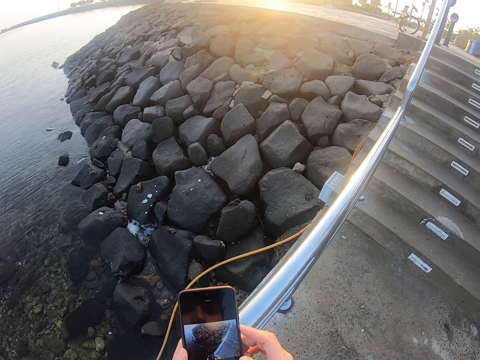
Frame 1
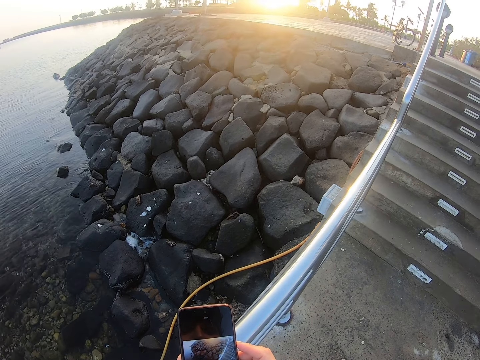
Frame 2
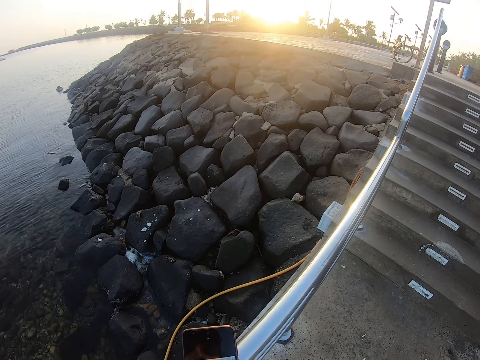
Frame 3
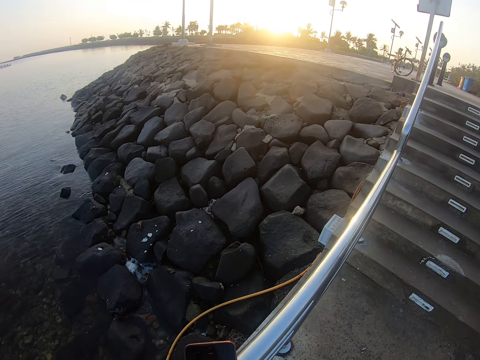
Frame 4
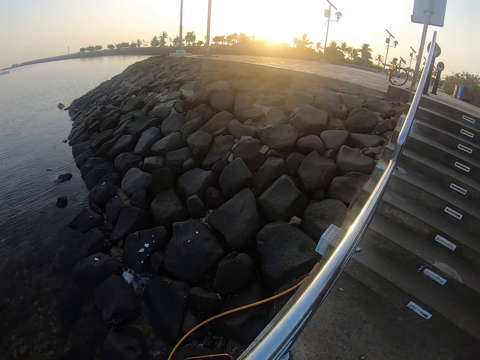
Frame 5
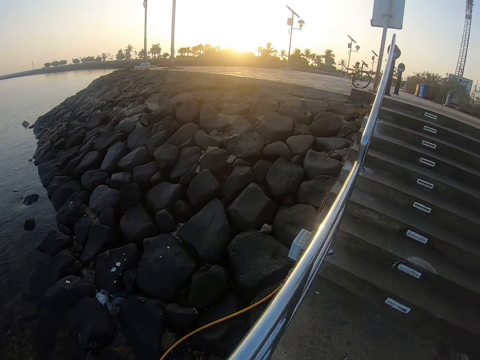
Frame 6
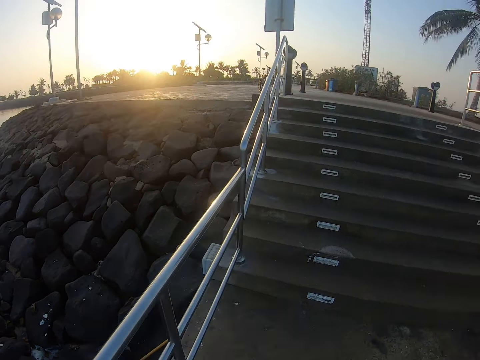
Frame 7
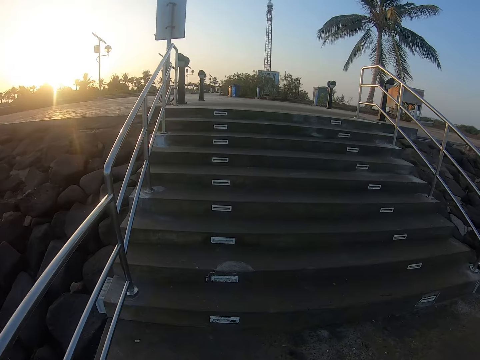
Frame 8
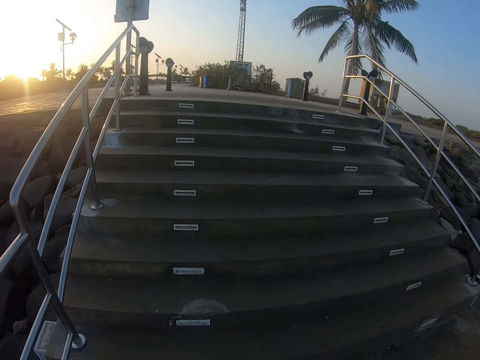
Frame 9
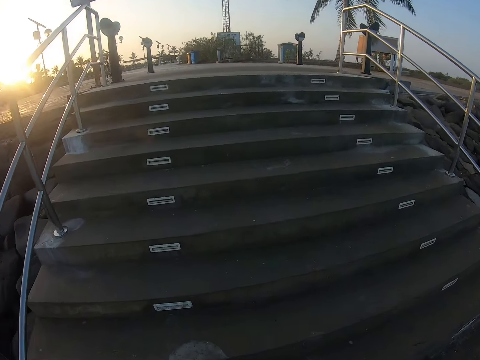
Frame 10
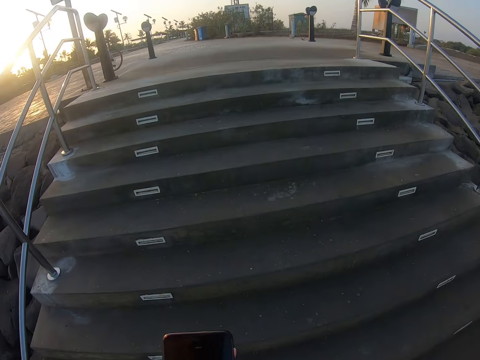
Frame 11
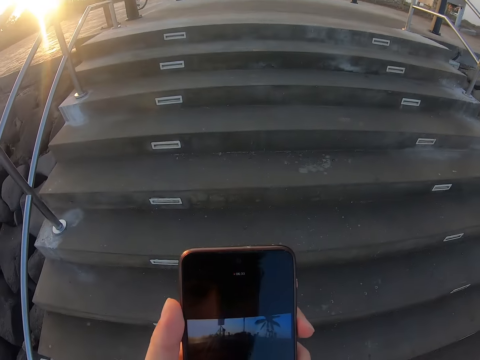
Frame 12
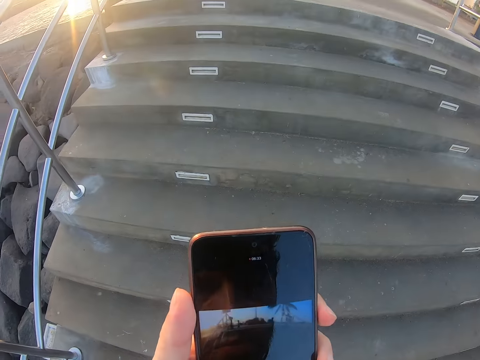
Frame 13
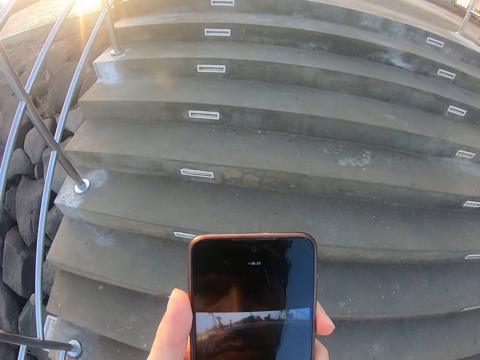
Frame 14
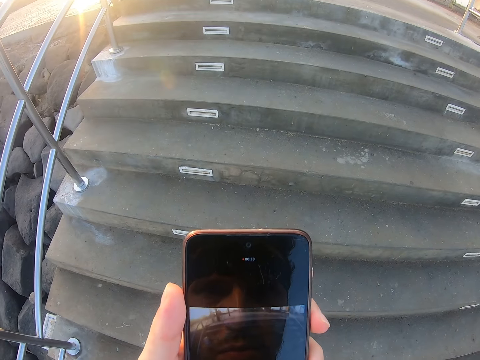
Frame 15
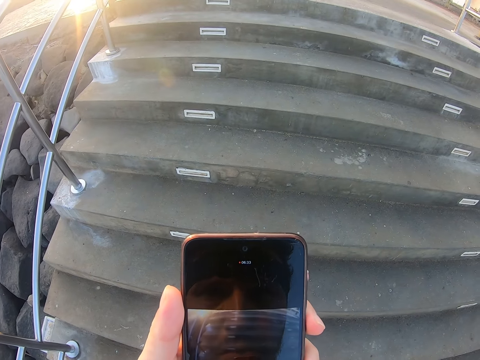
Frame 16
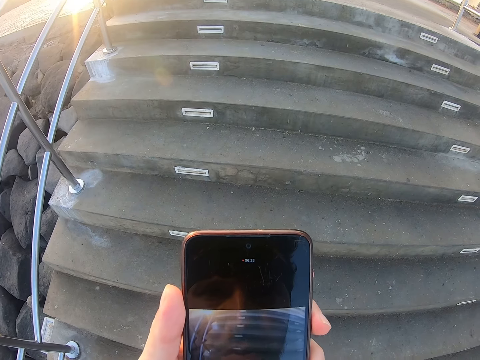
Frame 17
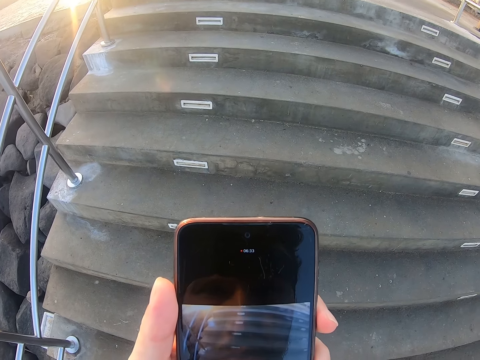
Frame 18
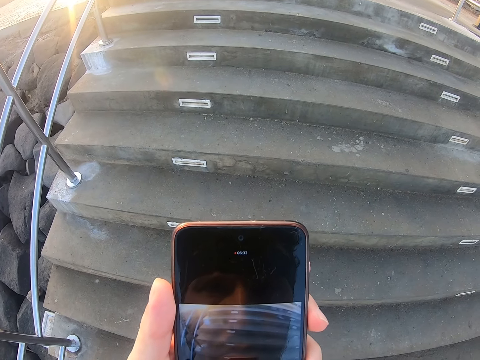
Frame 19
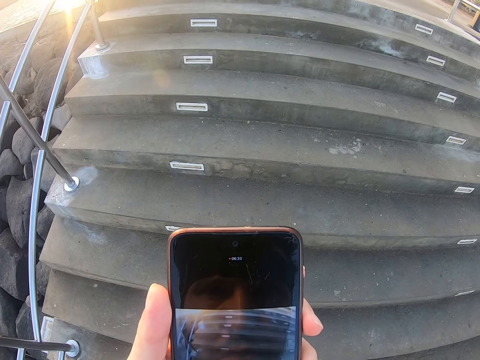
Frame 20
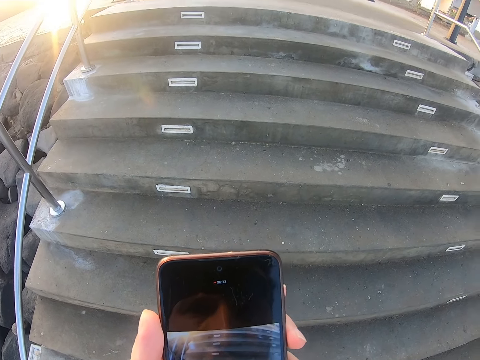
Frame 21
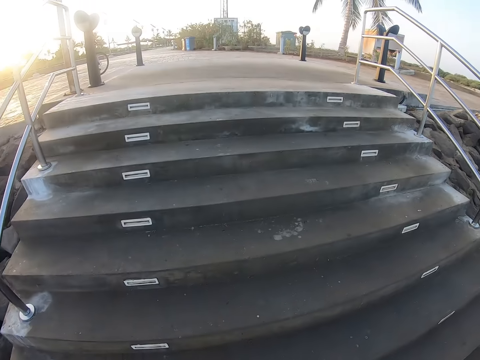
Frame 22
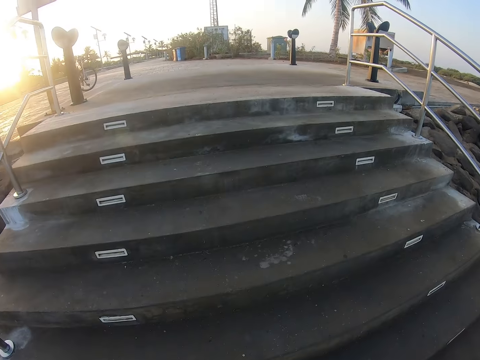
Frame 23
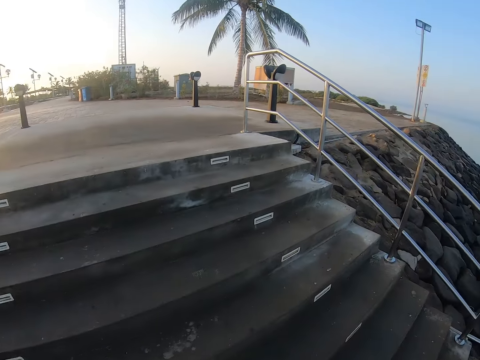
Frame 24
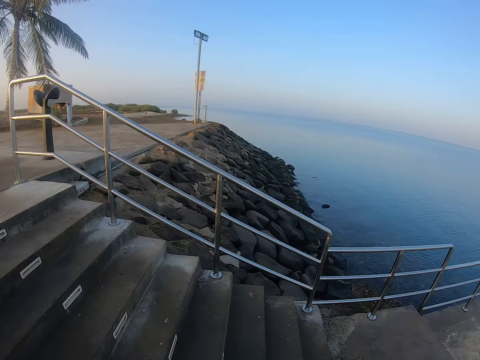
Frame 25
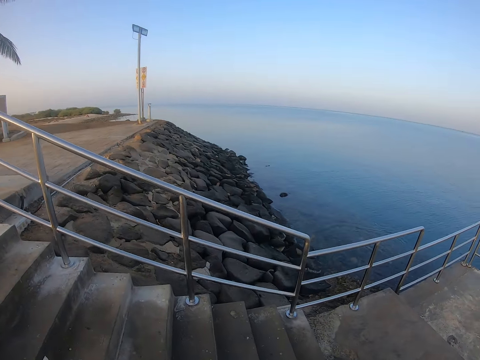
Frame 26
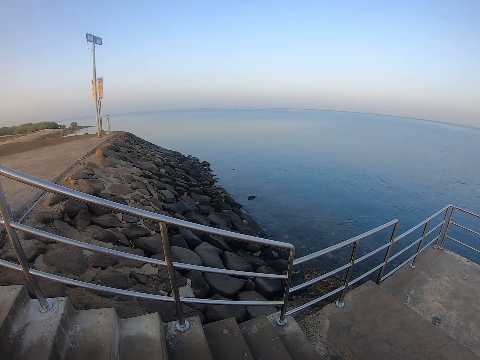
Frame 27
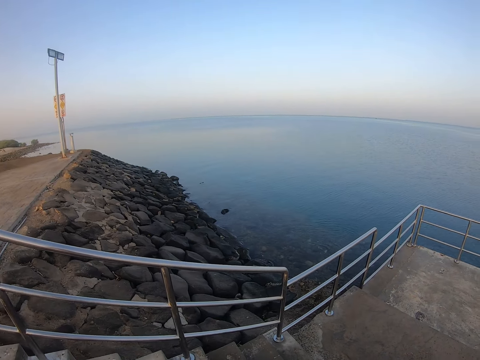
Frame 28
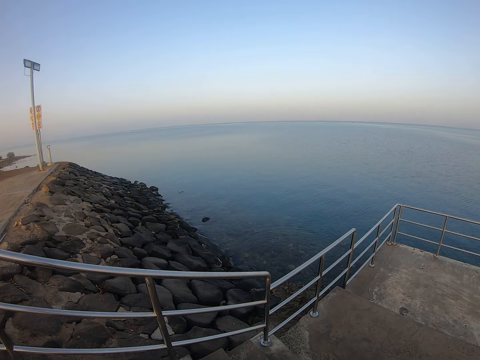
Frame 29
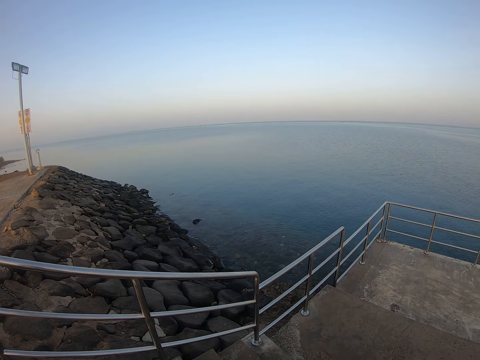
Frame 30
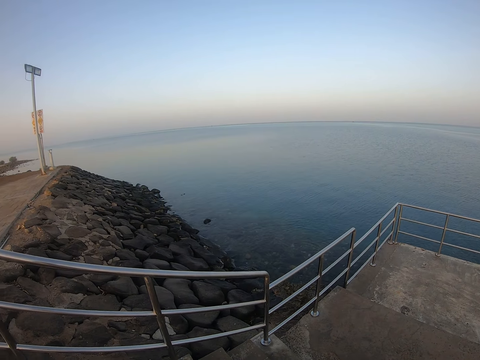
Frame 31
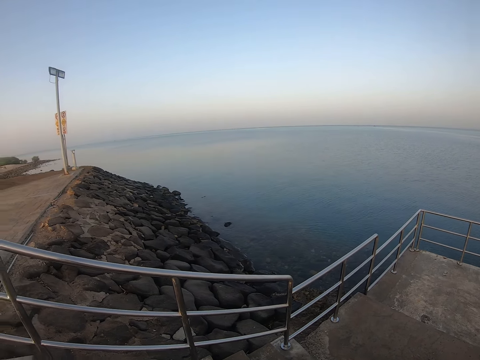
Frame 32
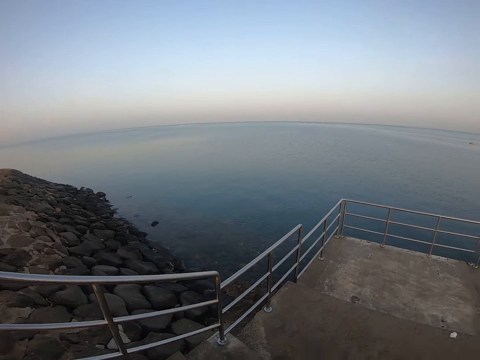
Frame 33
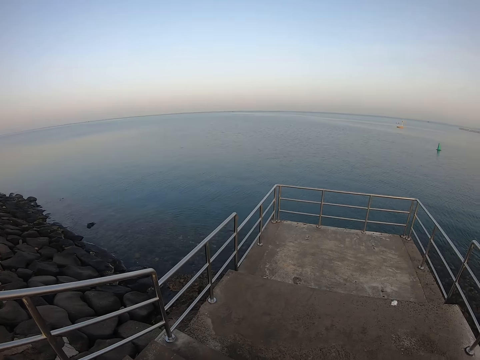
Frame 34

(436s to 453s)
The camera wearer looks around. They start walking up the stairs. They look at the phone. They look around the water.

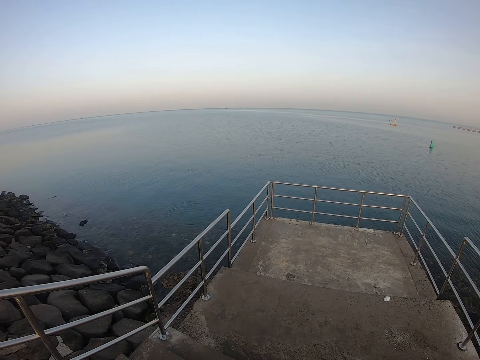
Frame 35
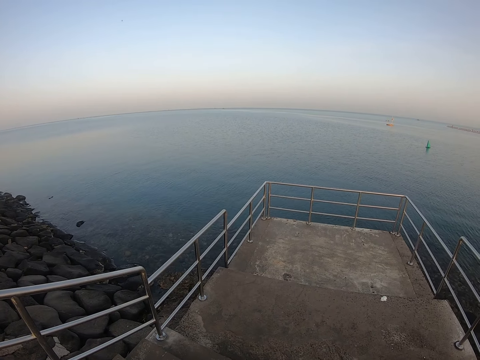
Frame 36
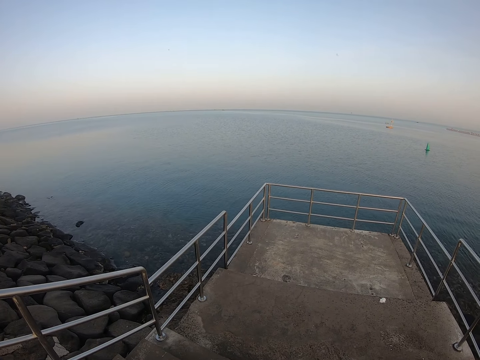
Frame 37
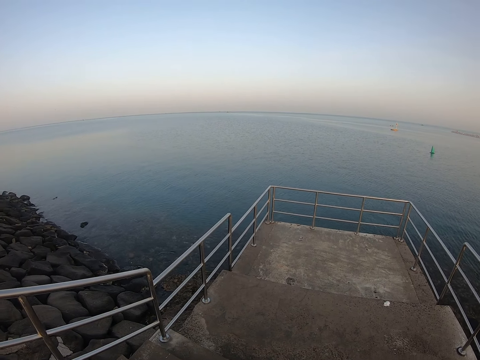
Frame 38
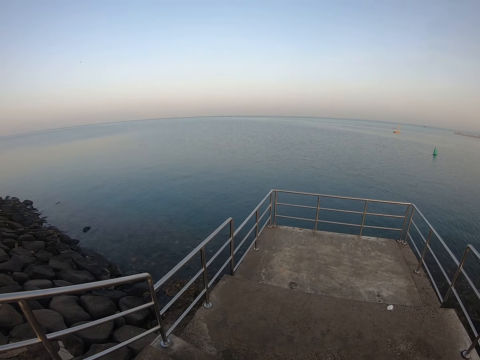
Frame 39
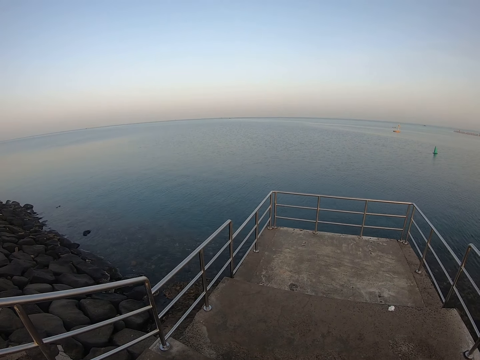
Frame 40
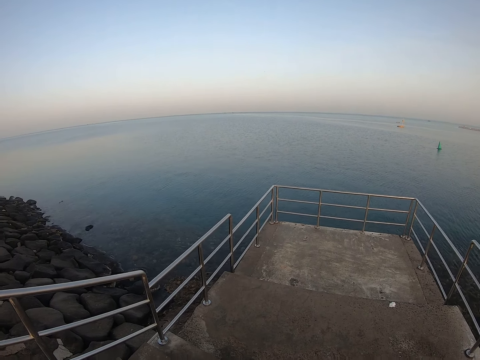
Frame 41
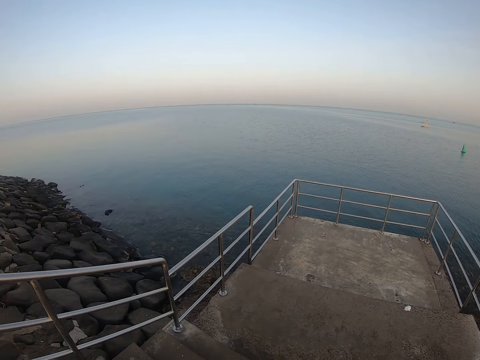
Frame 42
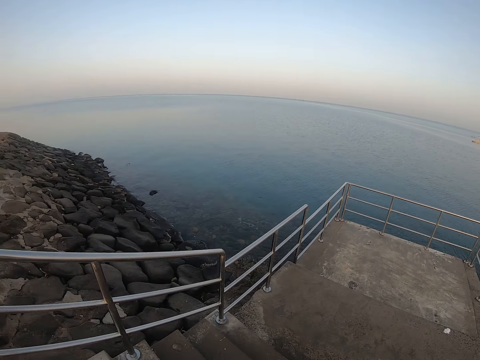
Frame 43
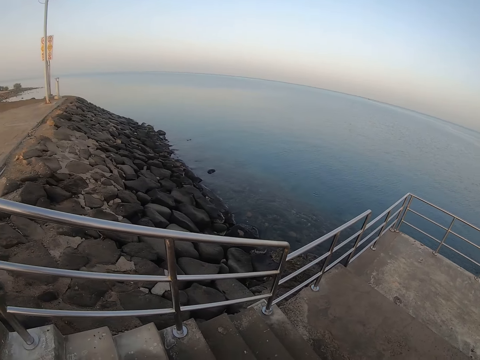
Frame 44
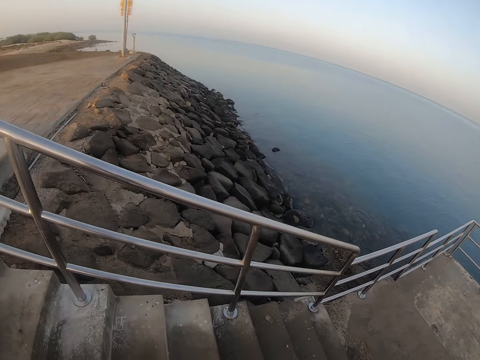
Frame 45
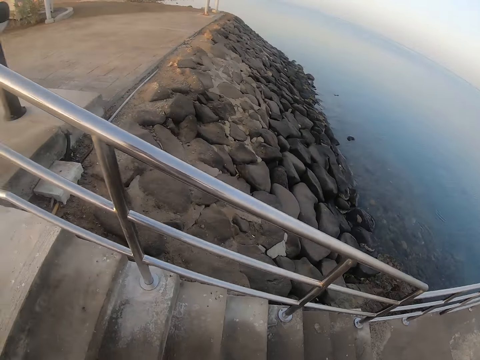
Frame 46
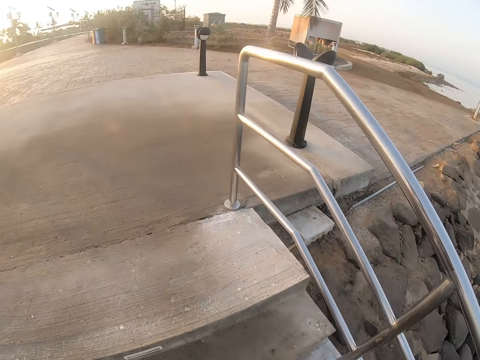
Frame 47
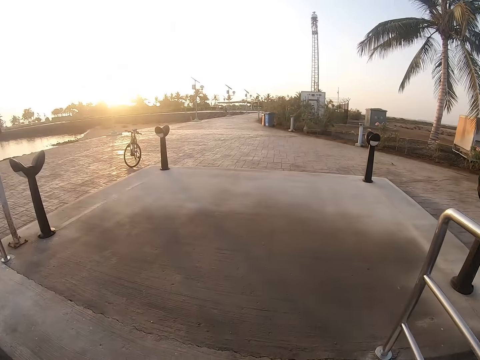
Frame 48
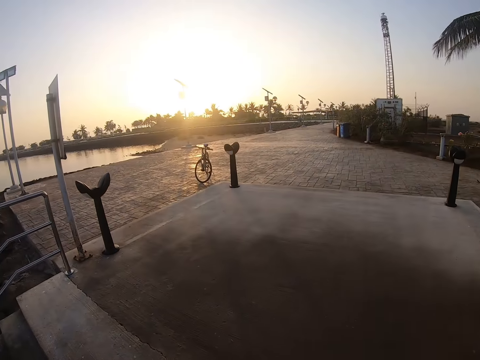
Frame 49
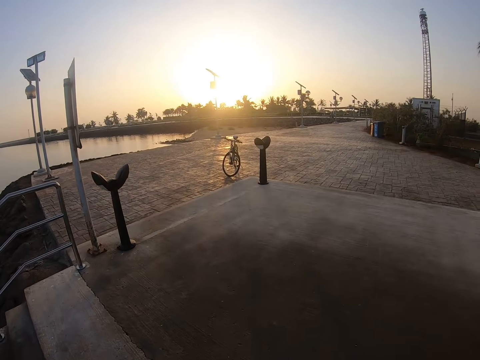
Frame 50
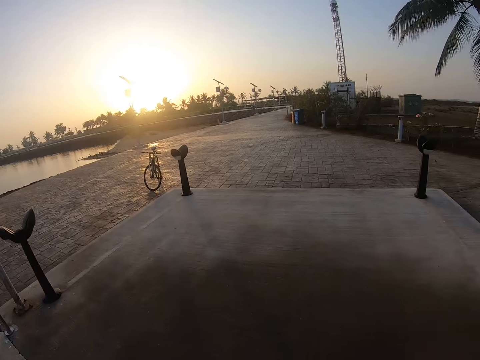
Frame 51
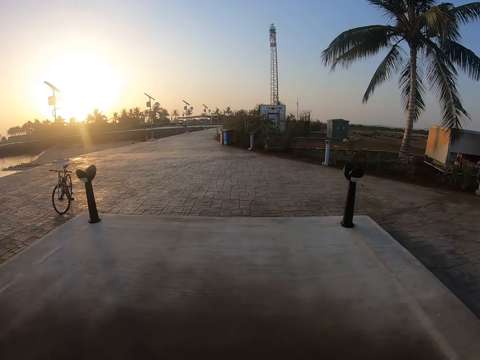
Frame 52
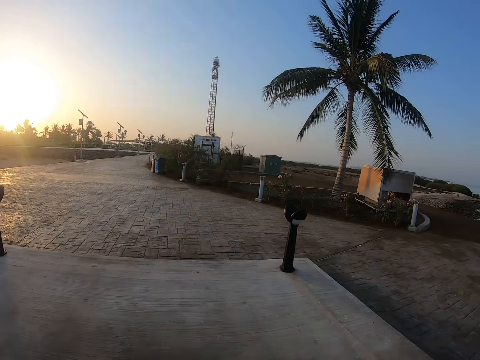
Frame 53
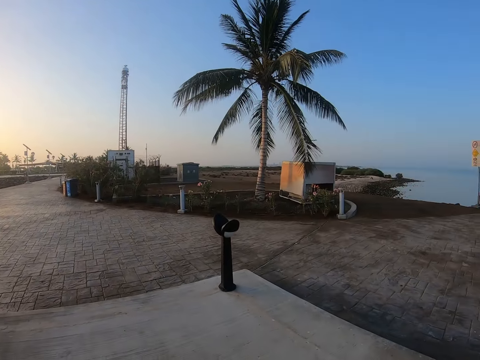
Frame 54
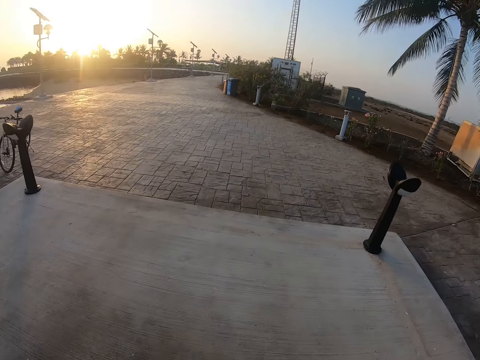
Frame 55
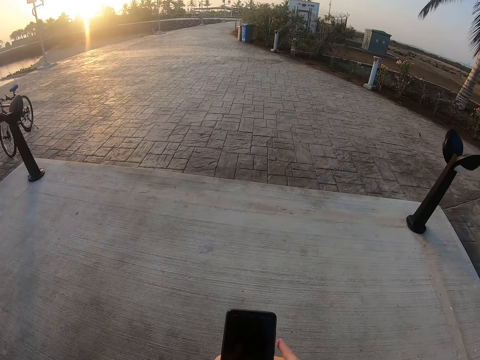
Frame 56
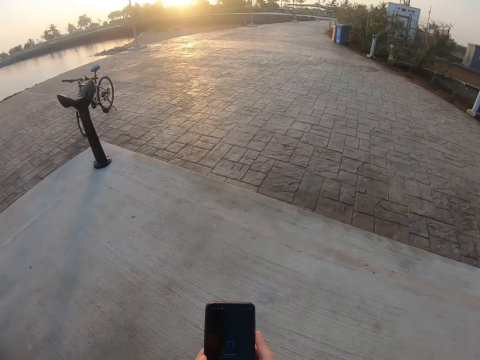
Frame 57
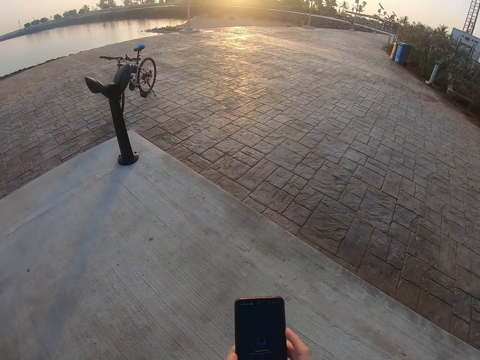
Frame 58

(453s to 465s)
The camera wearer walks upstairs. They walk on the surface. They operate the phone.
